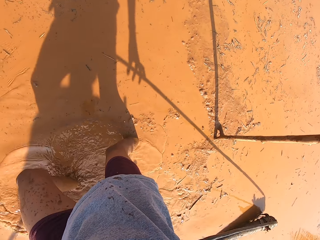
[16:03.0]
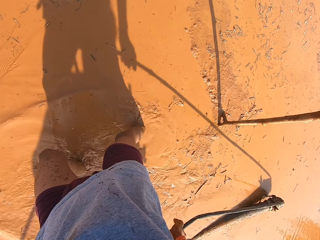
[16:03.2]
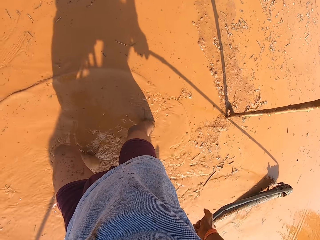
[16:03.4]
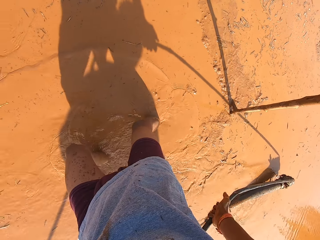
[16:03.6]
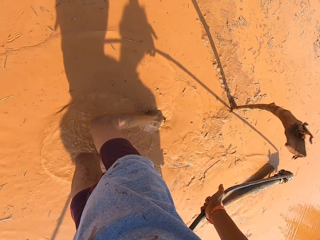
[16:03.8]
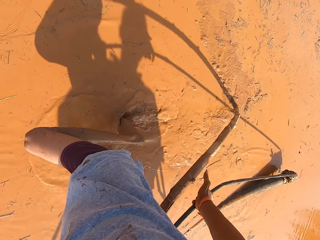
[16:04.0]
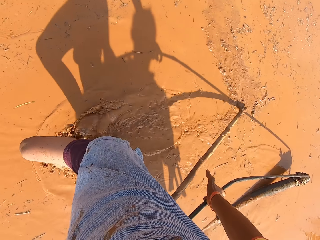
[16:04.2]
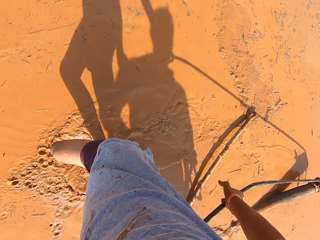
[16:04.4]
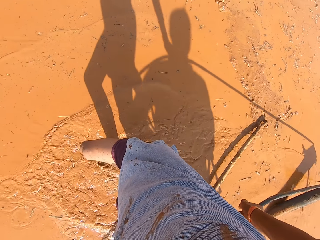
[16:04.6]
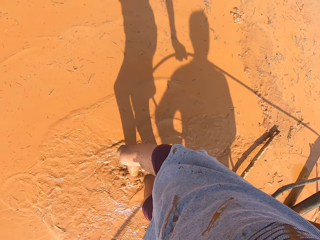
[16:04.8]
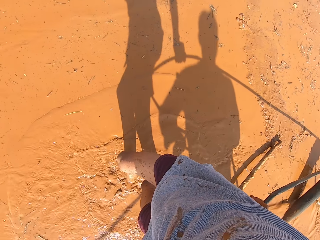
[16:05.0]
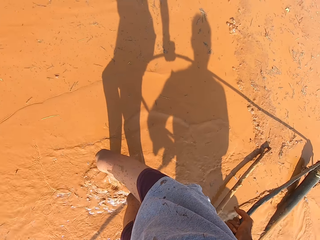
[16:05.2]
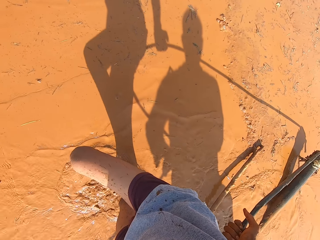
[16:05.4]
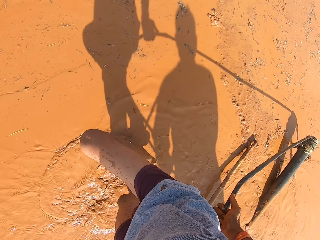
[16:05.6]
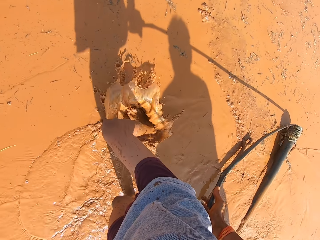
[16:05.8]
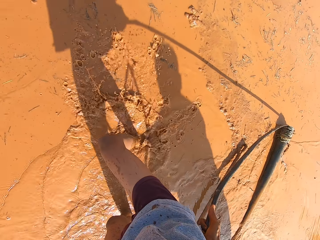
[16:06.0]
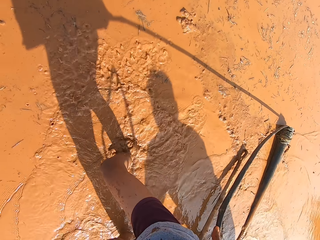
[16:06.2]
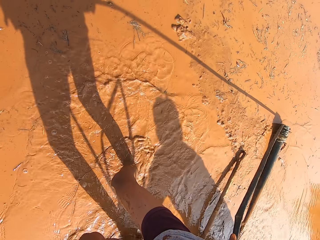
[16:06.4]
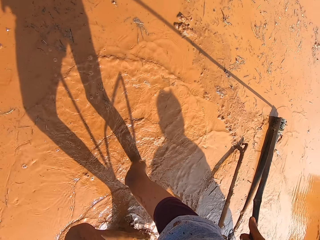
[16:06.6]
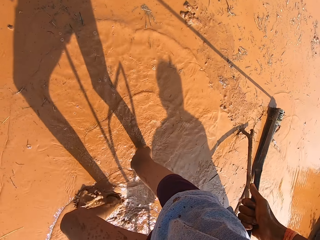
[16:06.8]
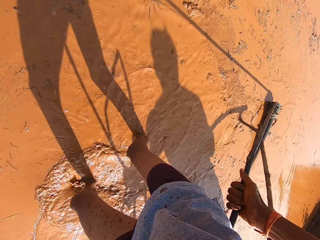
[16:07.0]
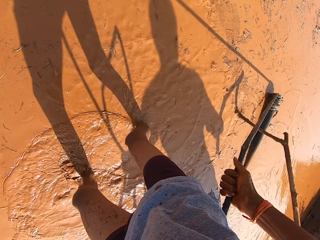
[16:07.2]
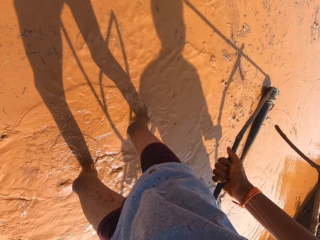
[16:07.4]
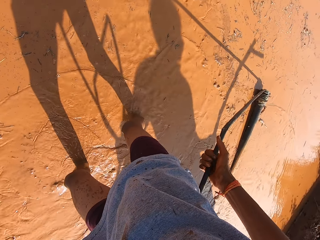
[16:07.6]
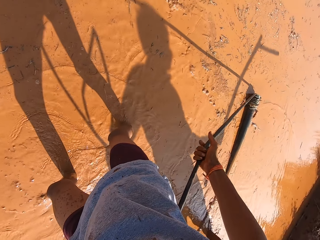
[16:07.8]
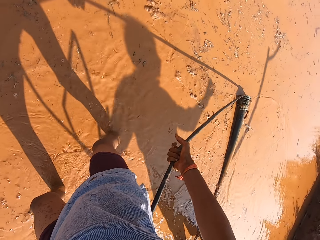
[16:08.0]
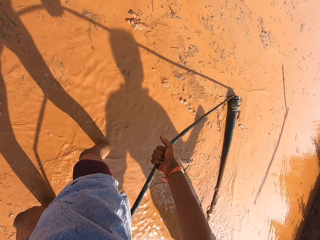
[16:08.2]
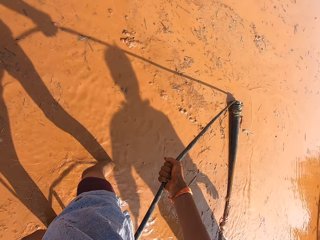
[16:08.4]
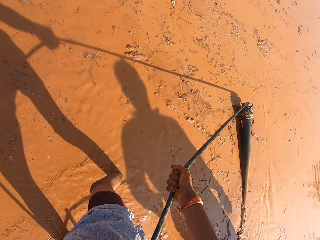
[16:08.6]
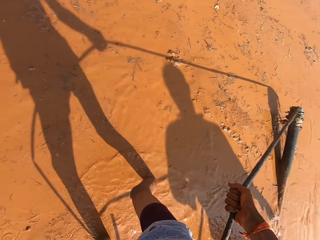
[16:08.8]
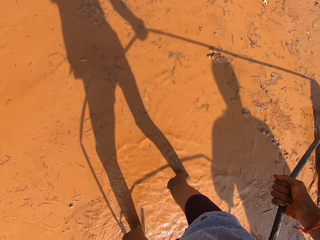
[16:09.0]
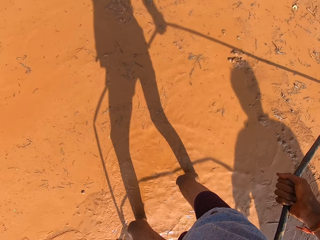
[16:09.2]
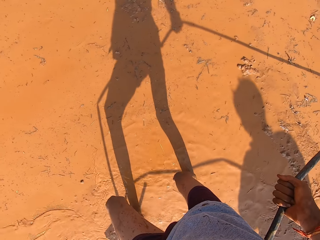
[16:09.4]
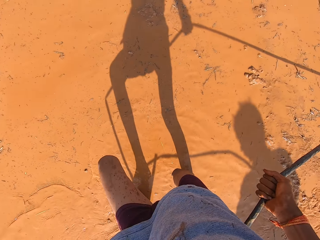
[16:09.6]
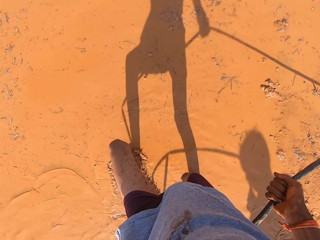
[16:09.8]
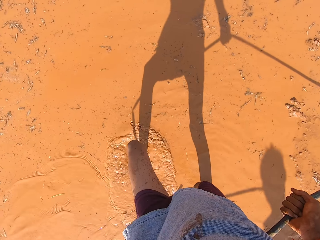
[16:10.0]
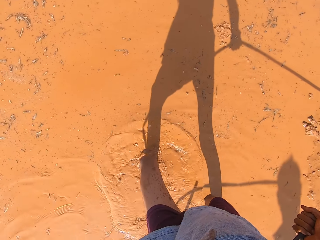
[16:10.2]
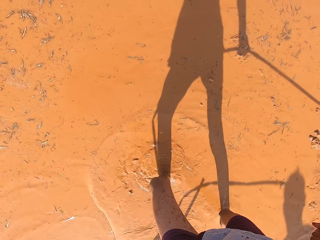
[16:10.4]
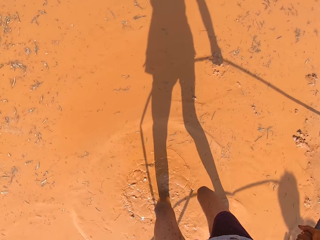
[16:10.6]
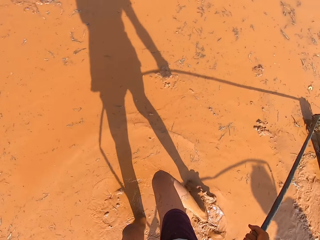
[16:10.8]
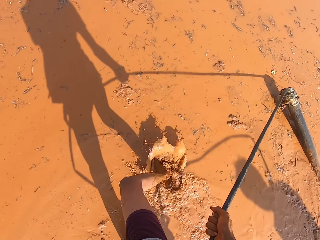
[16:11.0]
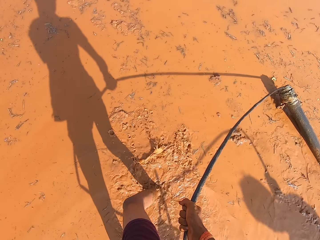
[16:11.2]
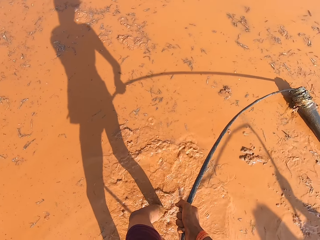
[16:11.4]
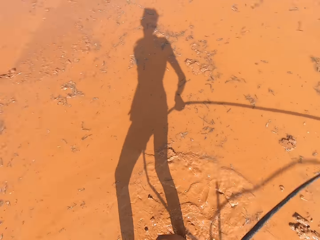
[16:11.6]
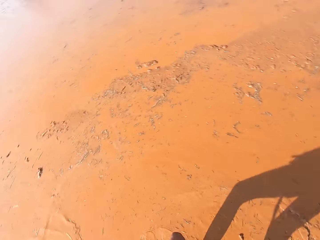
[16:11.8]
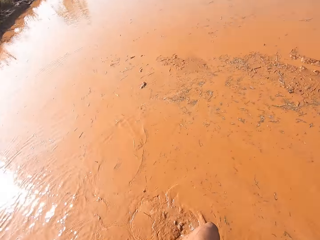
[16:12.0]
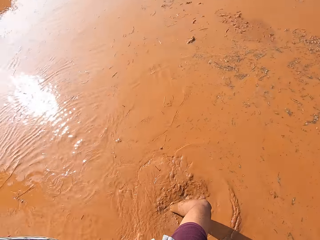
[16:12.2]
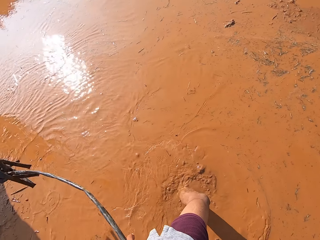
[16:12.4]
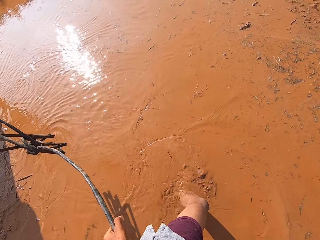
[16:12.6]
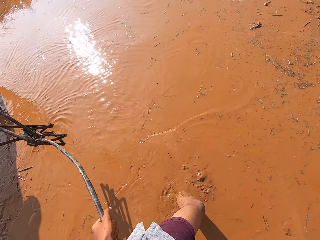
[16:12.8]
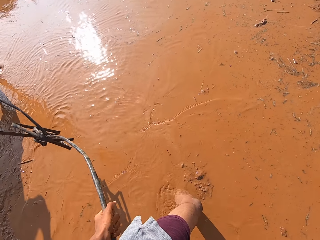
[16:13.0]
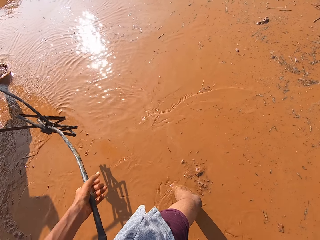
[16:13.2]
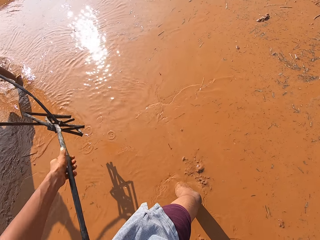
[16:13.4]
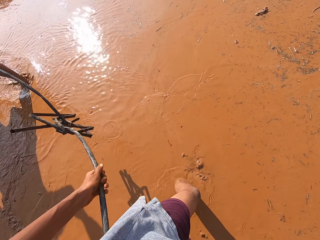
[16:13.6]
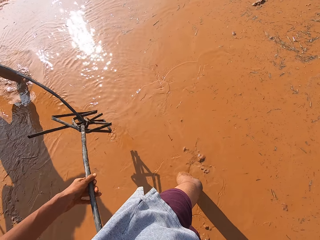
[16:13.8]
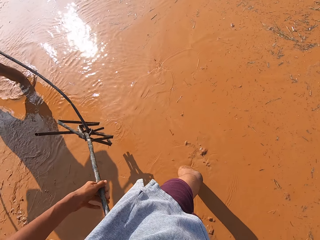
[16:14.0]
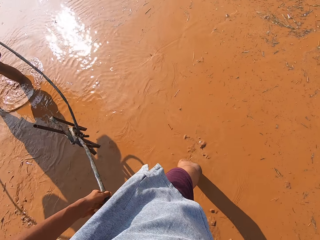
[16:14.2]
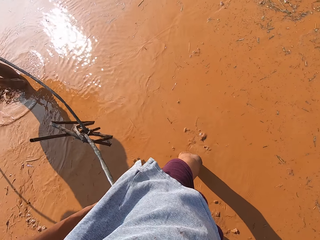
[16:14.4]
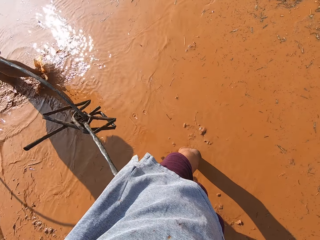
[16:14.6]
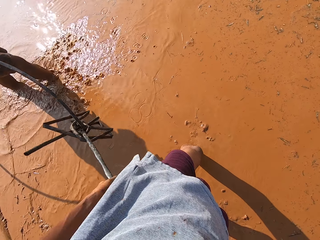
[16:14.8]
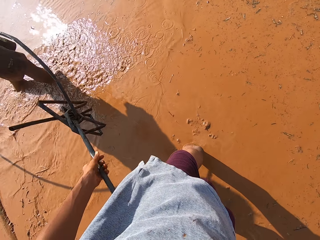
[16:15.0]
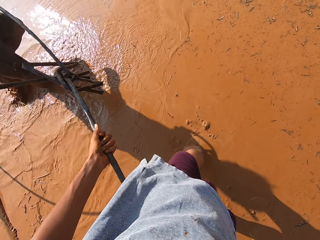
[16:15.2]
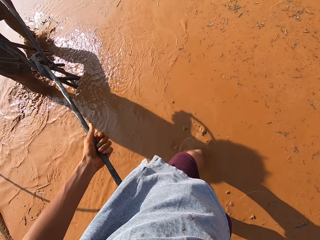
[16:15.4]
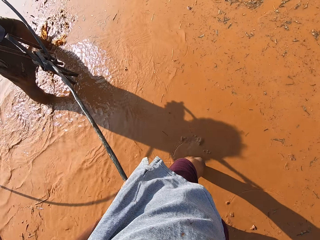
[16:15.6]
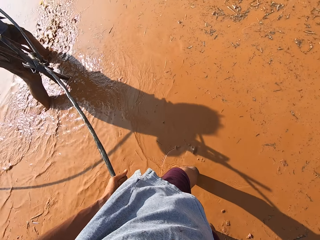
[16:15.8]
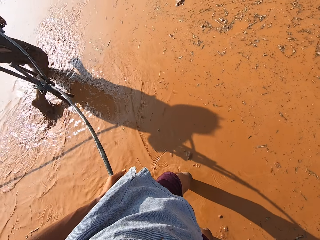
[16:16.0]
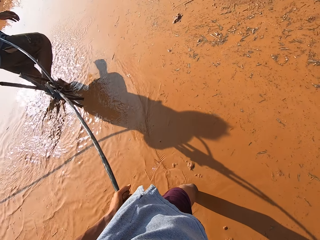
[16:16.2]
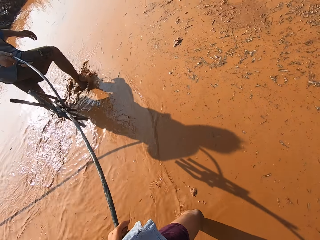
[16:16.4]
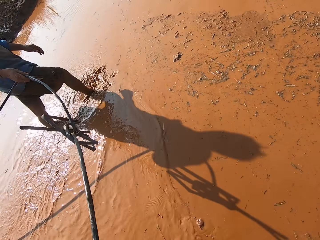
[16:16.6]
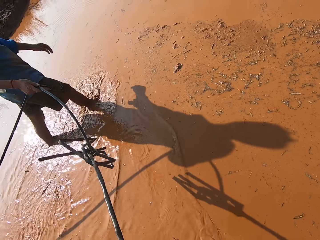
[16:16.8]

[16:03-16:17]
The camera wearer pulls the rope tied to the metal rod on the mud. He holds the irrigation pipe with his hands. He walks around. He clears mud on the ground with the irrigation pipe in his hands. A man walks around.

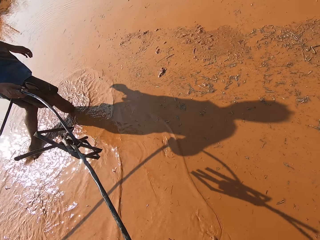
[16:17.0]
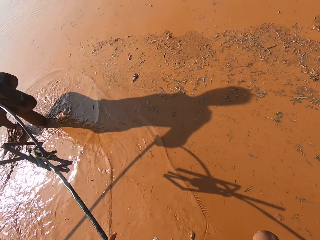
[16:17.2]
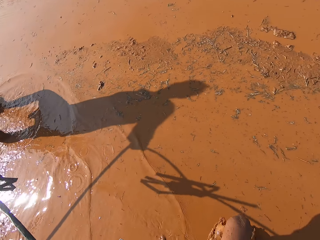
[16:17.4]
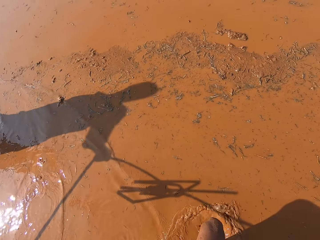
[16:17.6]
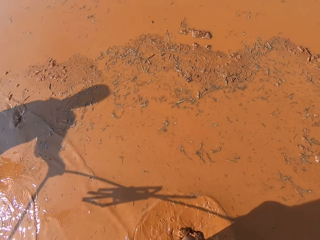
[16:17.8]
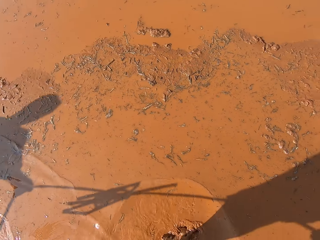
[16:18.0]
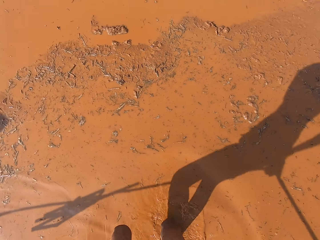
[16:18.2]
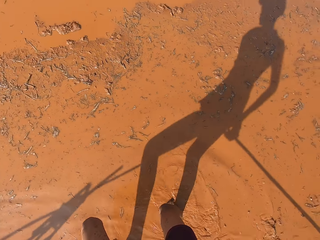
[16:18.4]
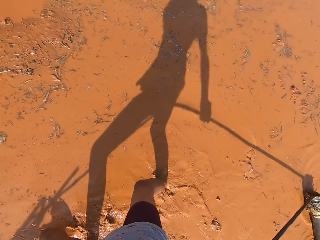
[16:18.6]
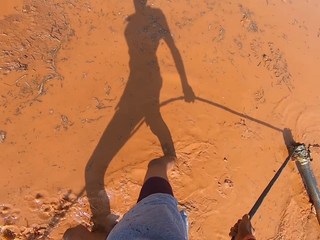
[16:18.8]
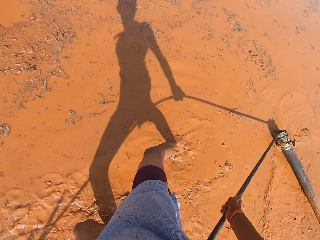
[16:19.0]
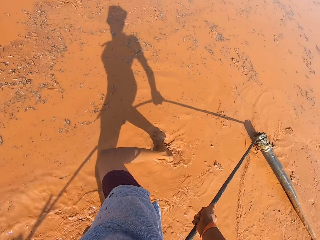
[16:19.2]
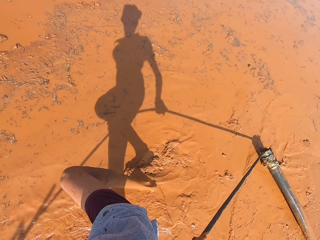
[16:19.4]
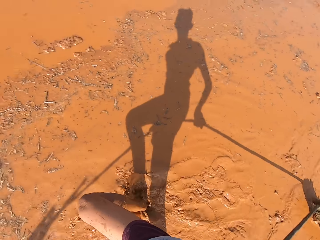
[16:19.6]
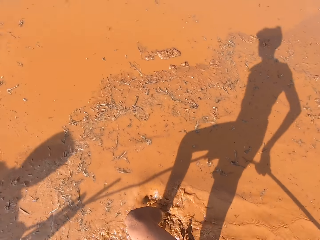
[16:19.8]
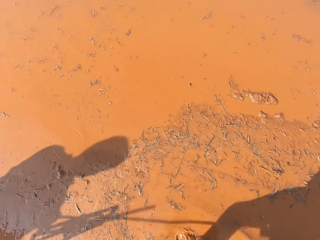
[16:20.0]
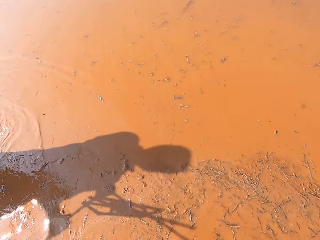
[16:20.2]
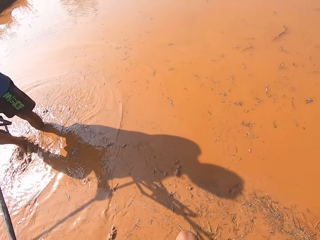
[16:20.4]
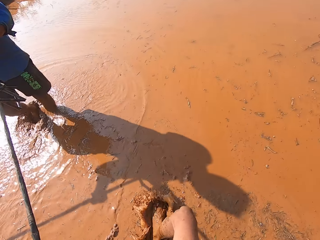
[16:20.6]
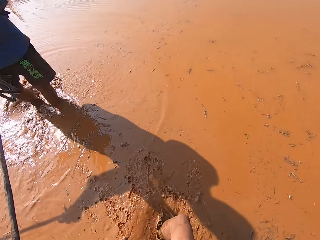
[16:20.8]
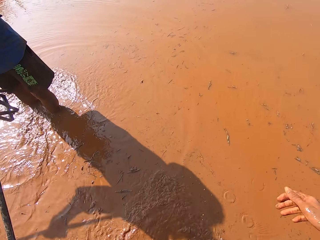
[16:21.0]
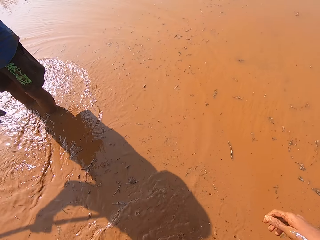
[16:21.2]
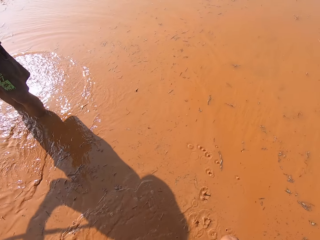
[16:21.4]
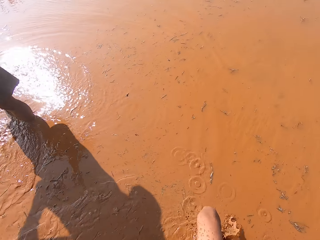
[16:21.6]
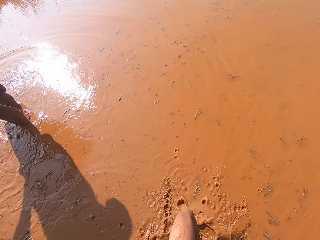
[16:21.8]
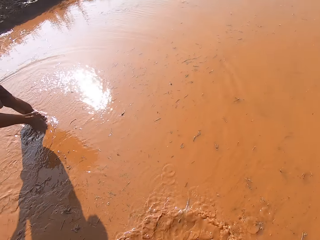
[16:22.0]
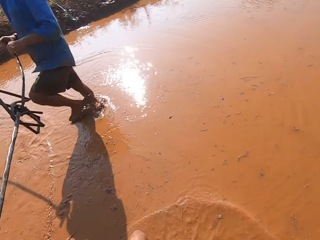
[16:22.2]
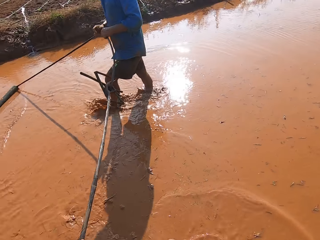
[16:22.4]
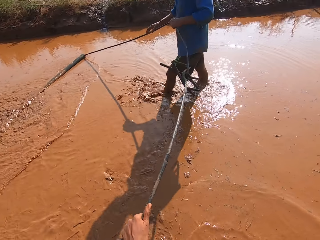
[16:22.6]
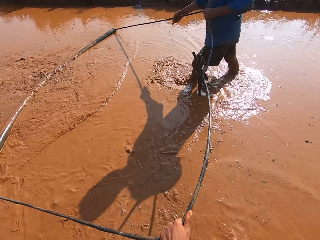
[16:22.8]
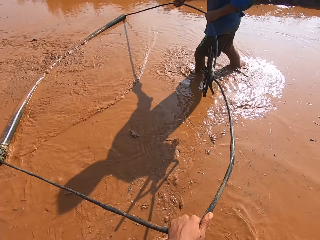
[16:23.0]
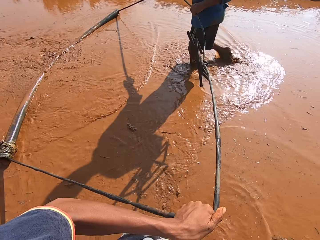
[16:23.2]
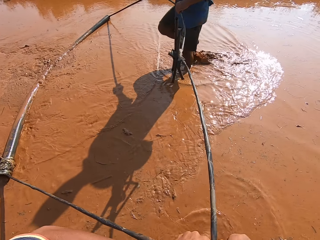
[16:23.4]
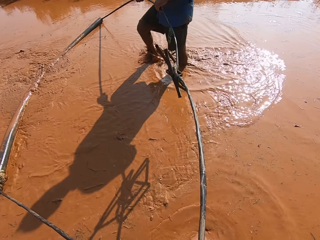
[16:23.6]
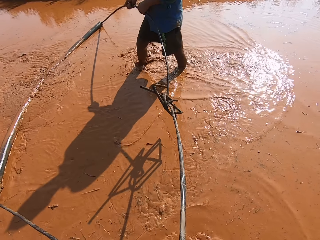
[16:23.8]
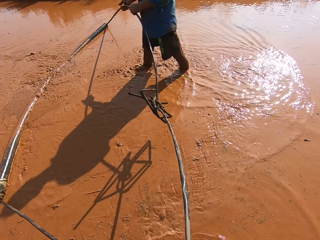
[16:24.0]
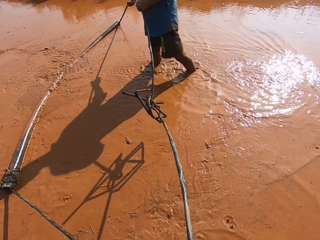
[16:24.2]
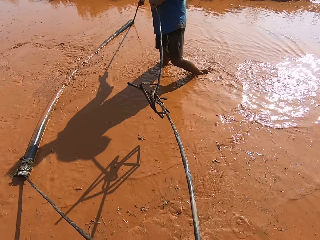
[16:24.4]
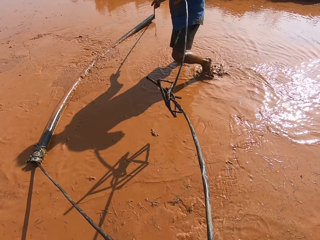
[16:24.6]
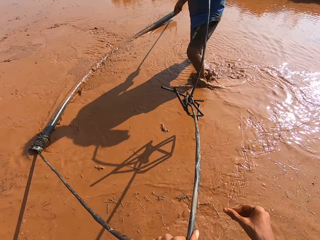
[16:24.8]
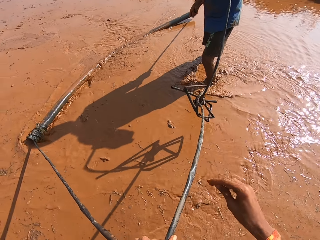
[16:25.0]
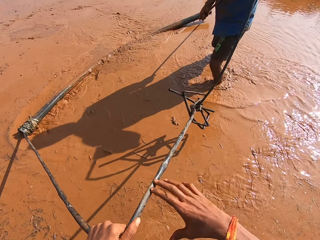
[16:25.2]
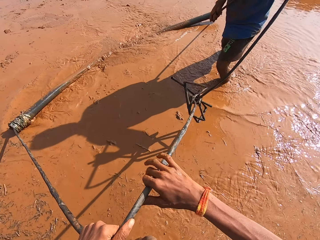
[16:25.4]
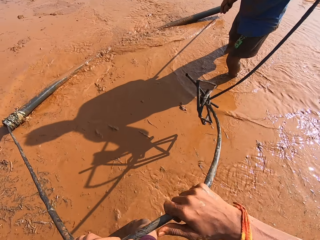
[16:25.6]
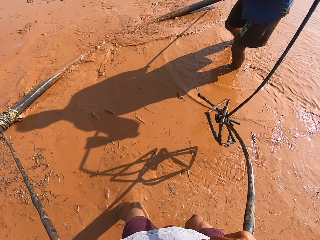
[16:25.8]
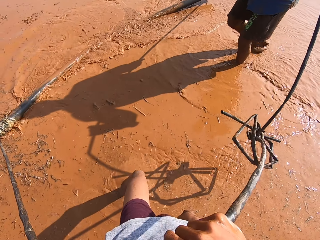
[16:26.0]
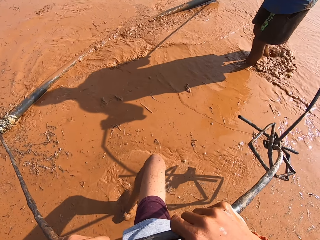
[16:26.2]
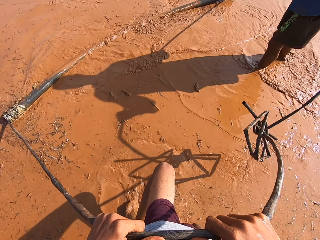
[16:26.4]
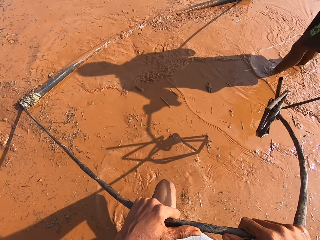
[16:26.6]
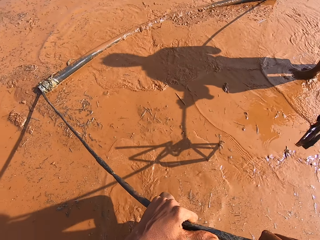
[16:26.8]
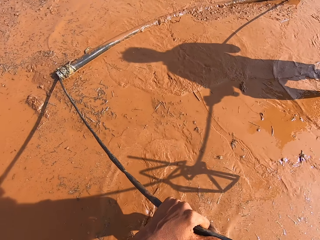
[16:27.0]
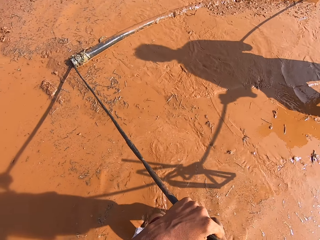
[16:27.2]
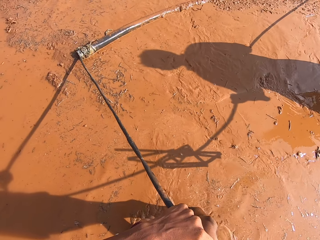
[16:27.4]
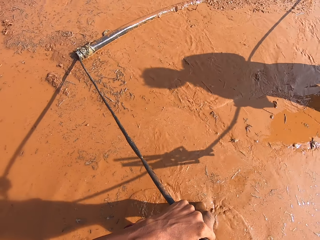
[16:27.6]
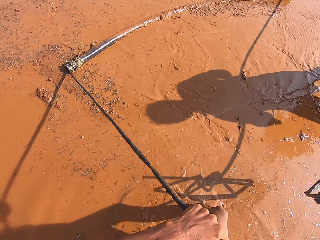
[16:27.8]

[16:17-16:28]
A man talks. The man clears mud on the ground with the irrigation pipe in his hands.
